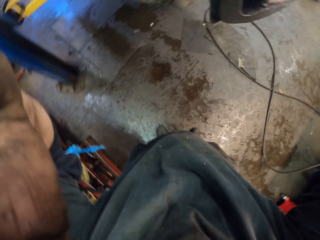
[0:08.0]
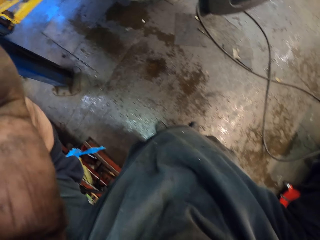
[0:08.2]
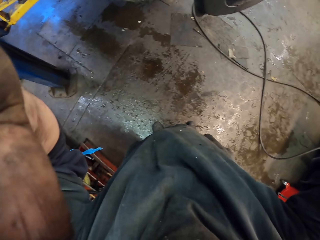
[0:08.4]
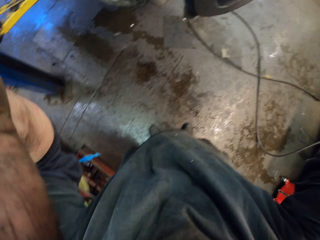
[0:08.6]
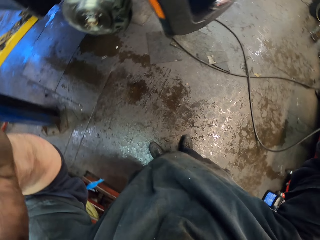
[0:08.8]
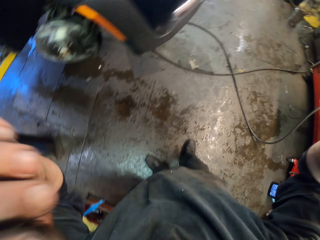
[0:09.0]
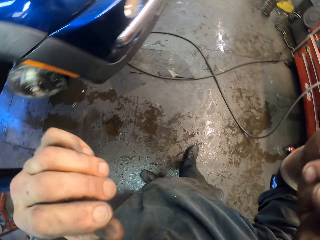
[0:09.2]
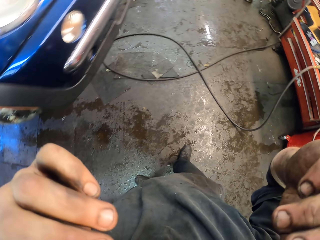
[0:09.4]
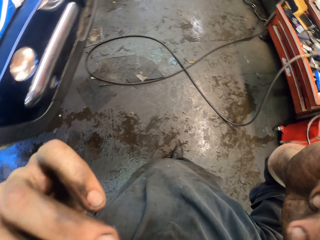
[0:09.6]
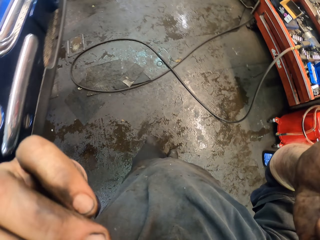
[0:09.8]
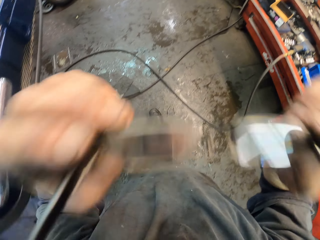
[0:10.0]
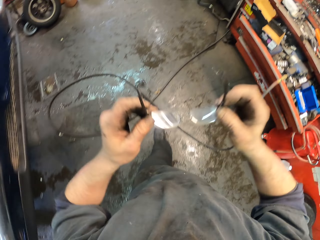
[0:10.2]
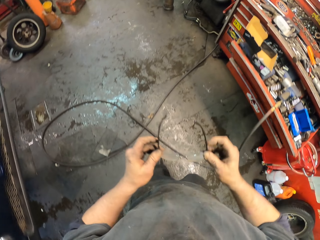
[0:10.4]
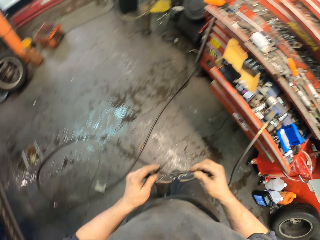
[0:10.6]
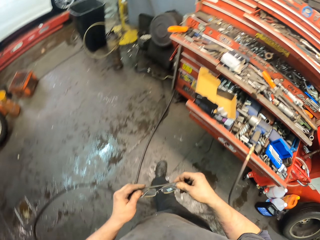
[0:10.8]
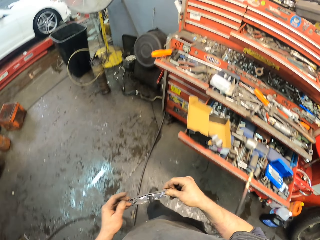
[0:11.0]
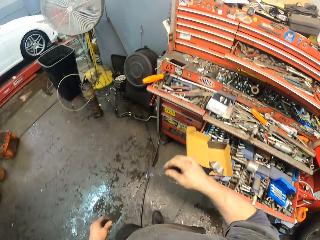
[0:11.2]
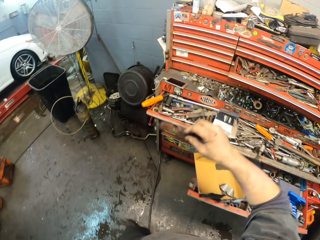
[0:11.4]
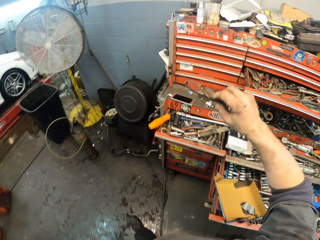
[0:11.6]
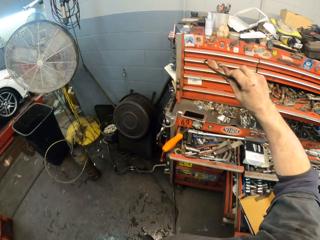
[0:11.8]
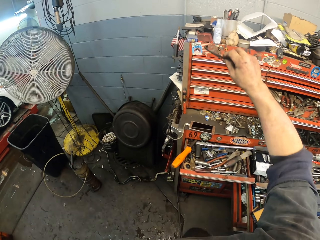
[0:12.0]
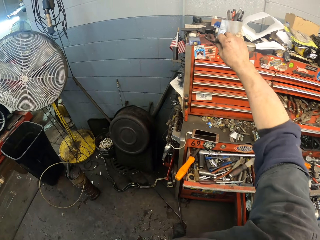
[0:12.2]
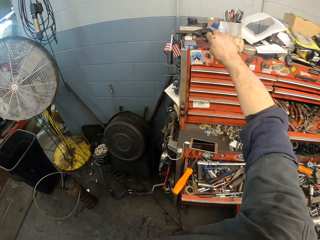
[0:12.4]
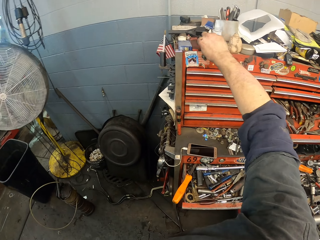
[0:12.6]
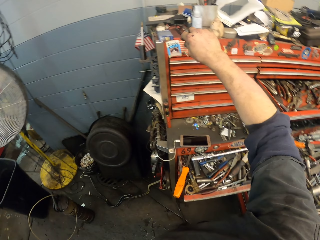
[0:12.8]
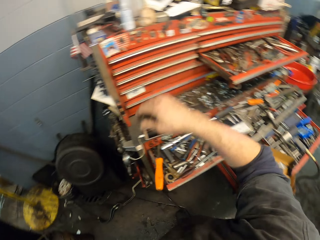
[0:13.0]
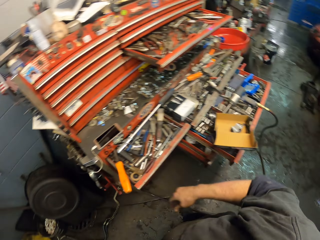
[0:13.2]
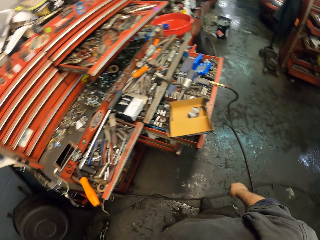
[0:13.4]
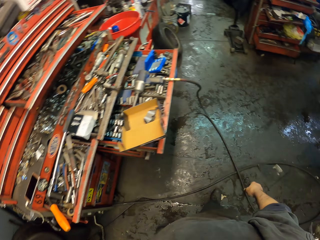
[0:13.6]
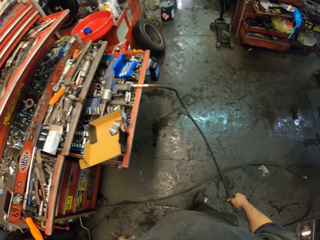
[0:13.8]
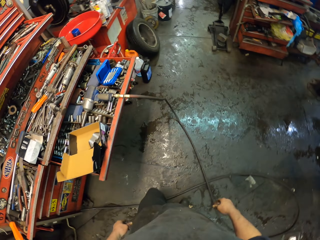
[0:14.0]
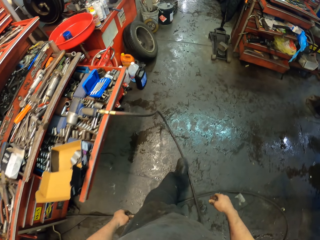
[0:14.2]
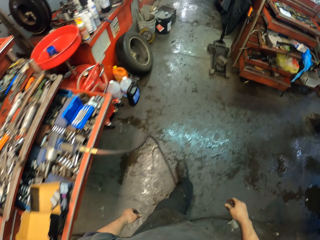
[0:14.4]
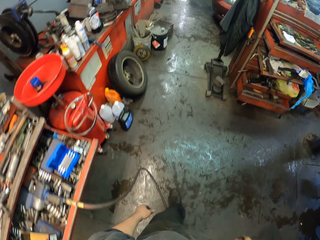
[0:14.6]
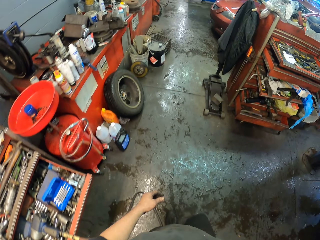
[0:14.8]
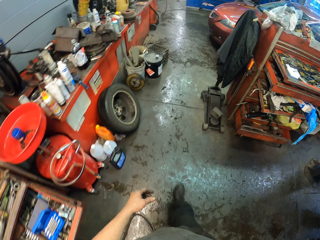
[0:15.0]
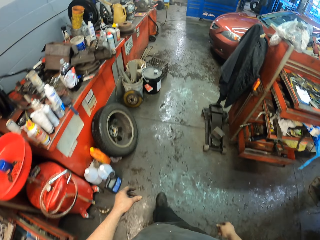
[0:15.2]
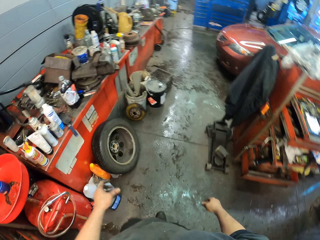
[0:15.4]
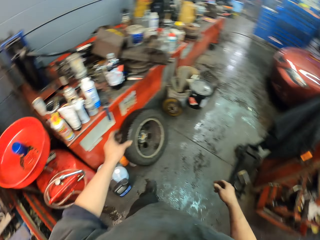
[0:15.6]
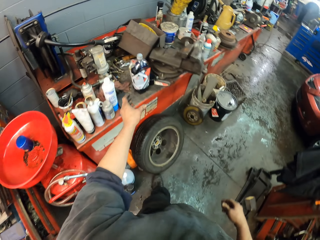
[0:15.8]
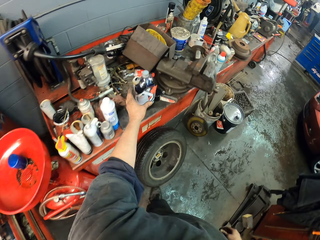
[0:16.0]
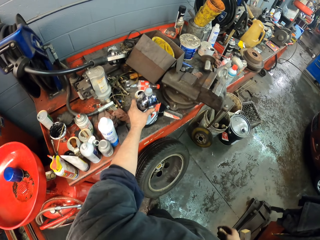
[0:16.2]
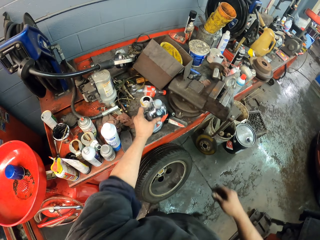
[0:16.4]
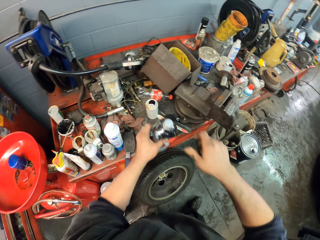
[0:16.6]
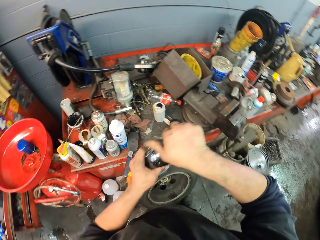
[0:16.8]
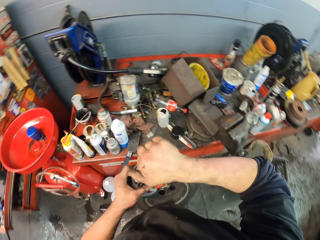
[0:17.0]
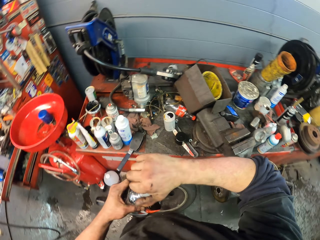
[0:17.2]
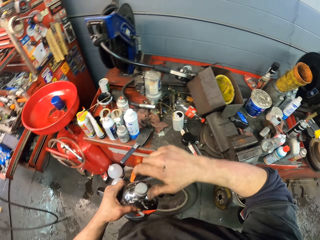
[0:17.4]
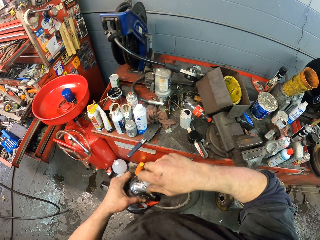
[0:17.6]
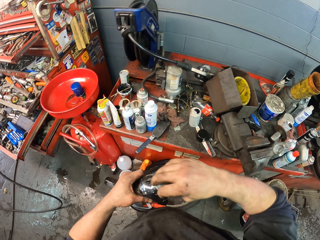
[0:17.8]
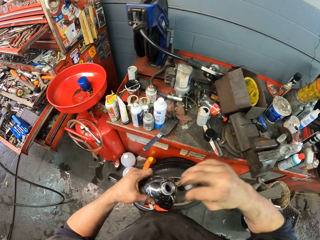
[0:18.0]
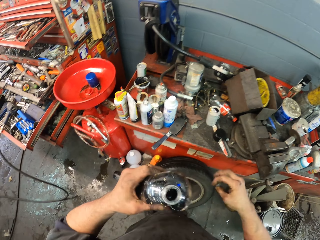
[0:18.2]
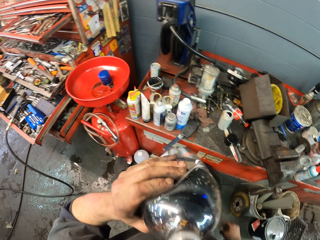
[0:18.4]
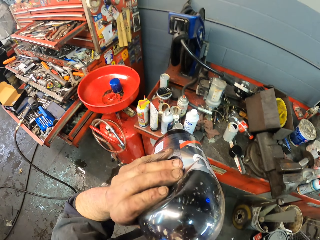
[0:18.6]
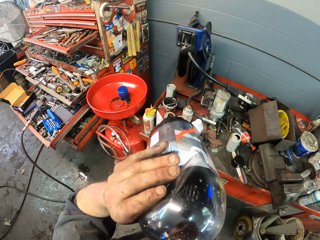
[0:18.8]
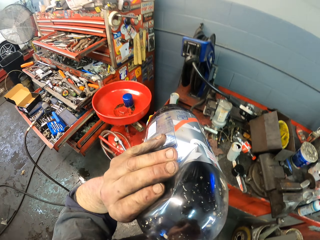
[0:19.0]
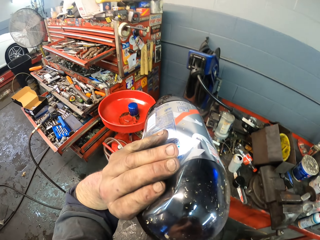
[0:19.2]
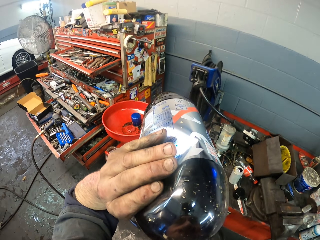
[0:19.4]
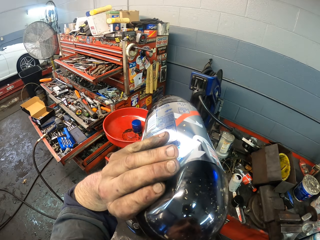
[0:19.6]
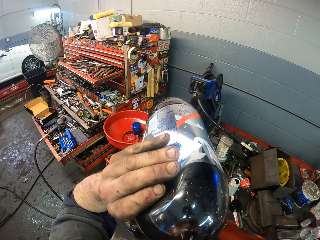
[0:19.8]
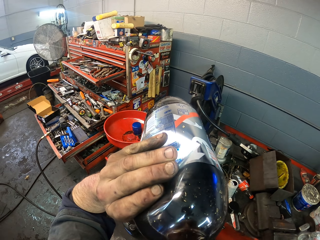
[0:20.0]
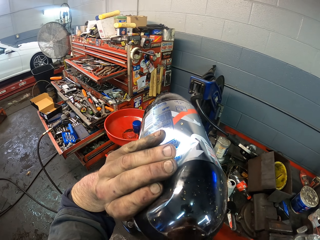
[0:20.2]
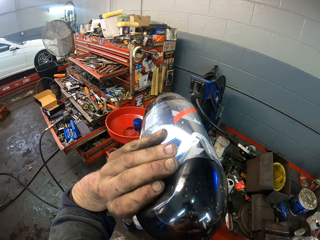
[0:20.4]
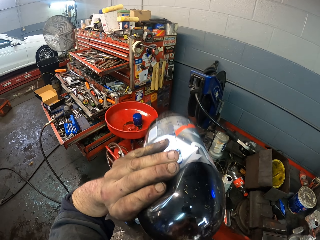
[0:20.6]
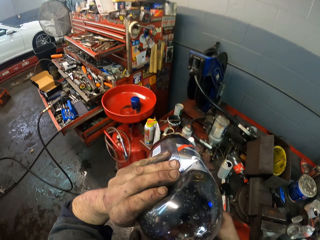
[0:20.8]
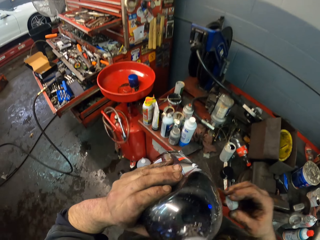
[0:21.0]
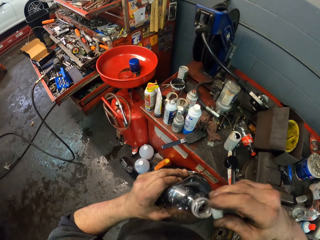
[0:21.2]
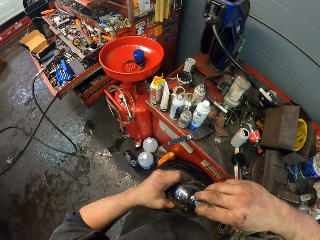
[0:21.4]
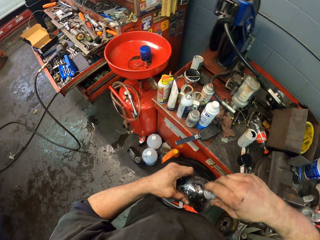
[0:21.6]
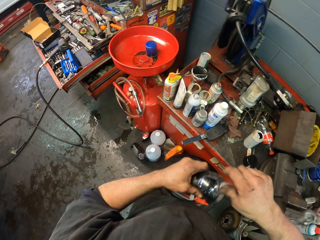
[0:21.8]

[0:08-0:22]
The camera wearer holds a camera. They remove the eye glasses and walk in the garage. They put the glasses on top of the drawer. They walk in the garage. They pick up soda. They open the bottle top. They drink.

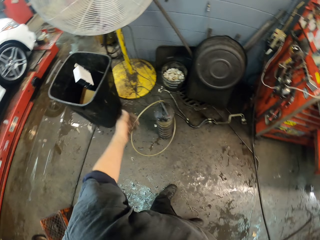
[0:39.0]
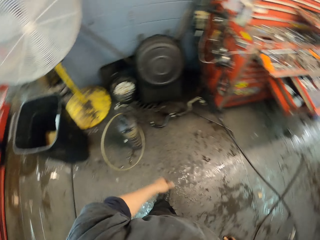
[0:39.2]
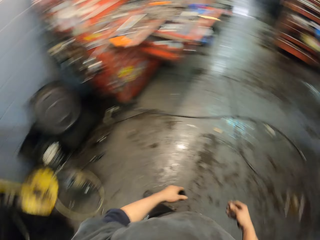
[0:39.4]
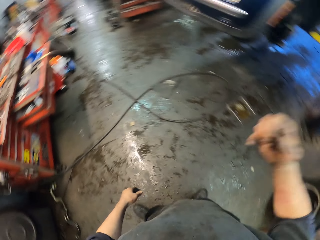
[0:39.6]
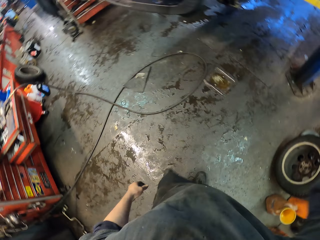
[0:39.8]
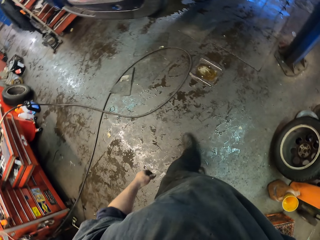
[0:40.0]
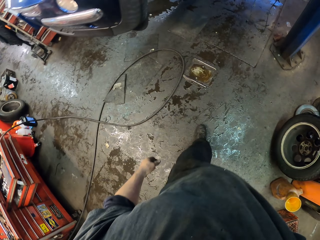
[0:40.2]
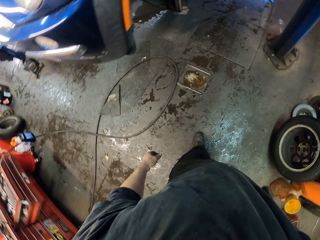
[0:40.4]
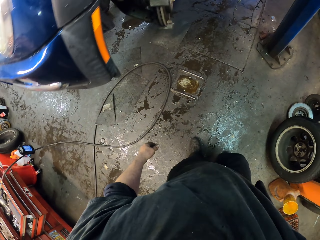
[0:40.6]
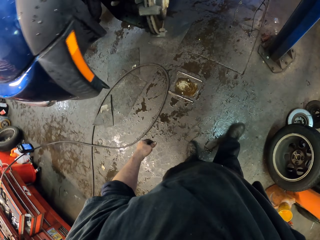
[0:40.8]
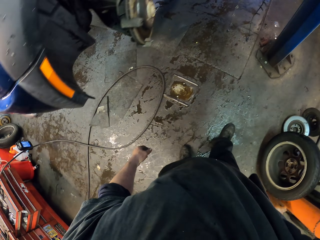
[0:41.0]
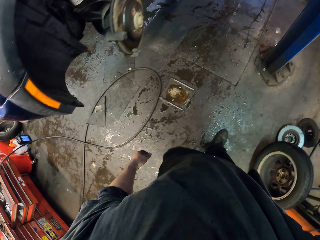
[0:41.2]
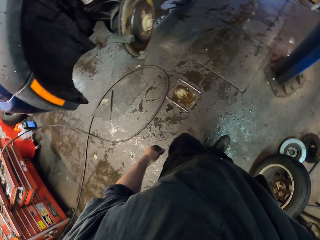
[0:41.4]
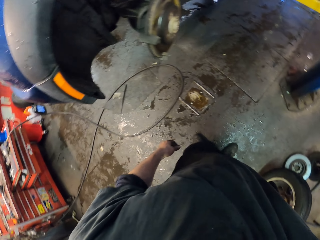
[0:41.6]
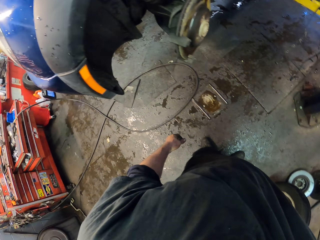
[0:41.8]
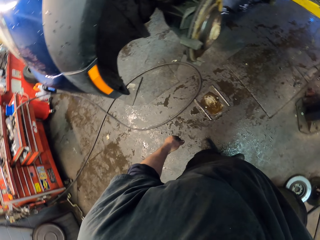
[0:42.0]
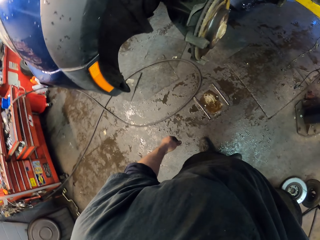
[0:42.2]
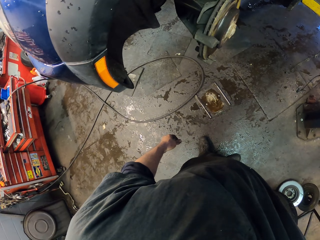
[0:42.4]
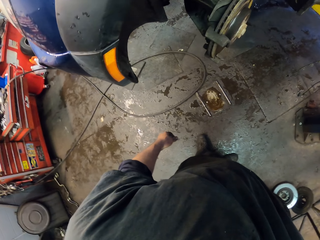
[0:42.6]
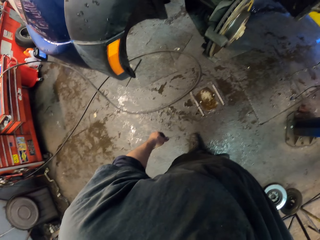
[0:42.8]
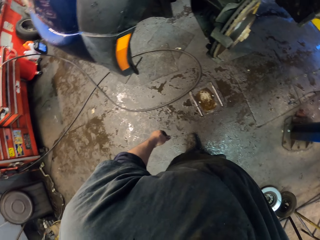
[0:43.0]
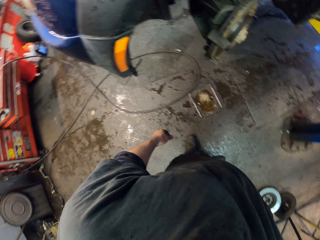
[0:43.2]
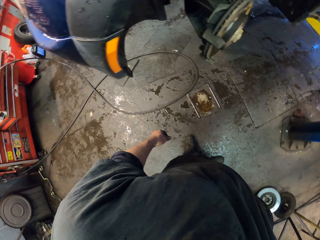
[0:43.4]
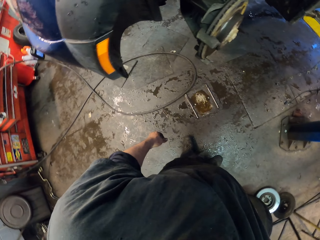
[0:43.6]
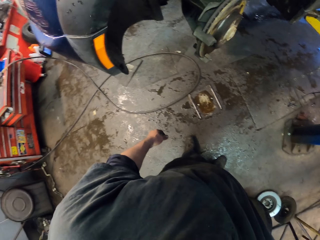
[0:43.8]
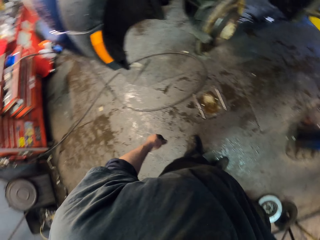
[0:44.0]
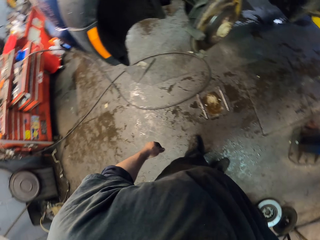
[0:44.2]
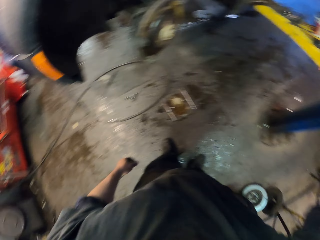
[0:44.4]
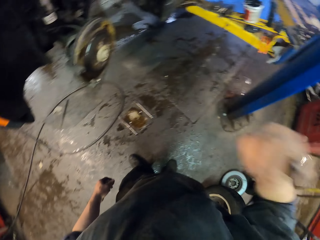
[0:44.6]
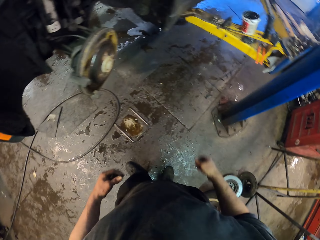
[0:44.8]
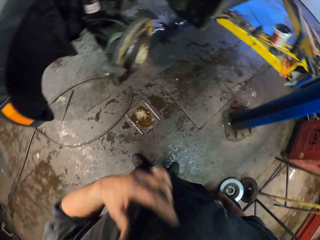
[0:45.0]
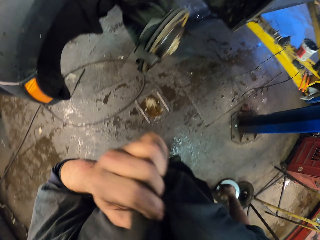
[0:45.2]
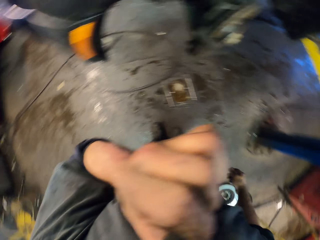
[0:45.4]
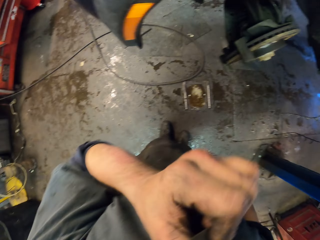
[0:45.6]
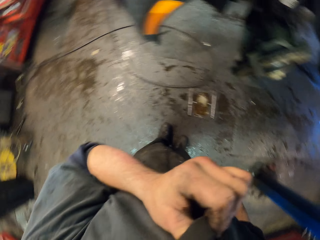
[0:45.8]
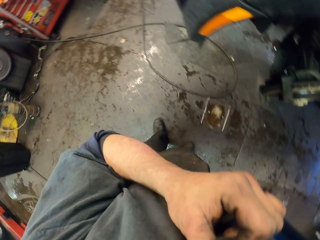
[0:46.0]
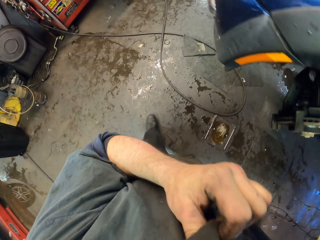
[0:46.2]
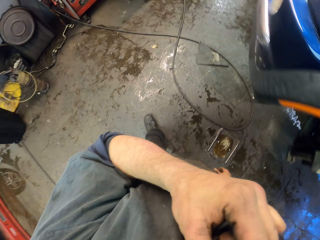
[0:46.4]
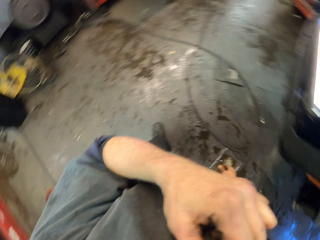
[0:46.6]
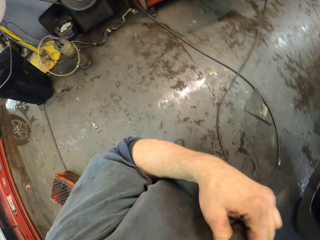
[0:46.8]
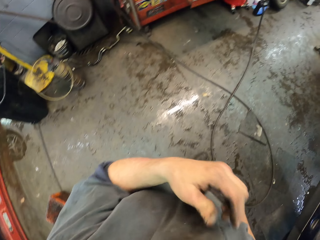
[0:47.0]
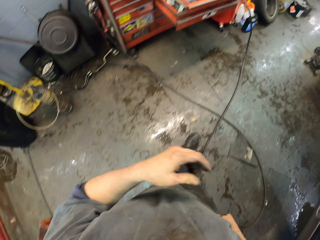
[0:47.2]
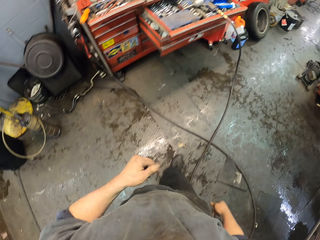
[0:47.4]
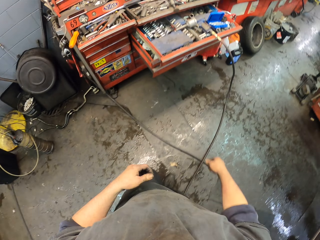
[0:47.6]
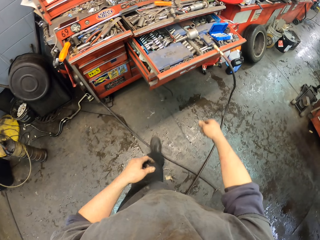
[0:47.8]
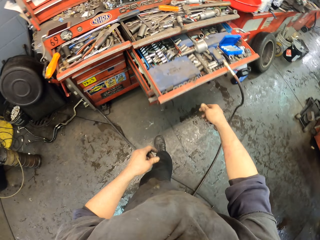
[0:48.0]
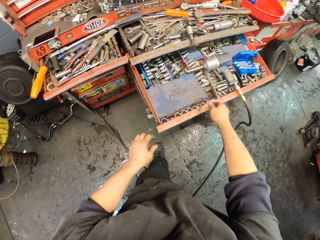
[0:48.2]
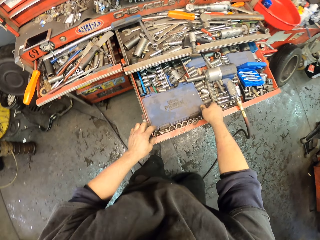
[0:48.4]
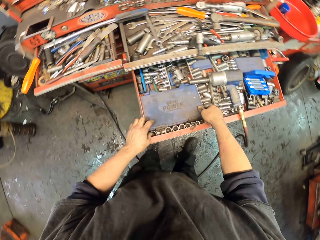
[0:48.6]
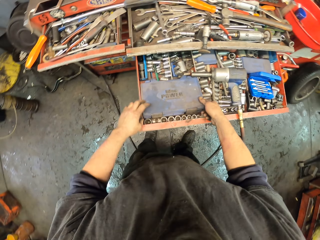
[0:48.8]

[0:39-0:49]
The camera wearer throws the box in the dustbin. They adjust the camera. They walk in the garage. They wipe the face with the shirt. They walk in the garage.
